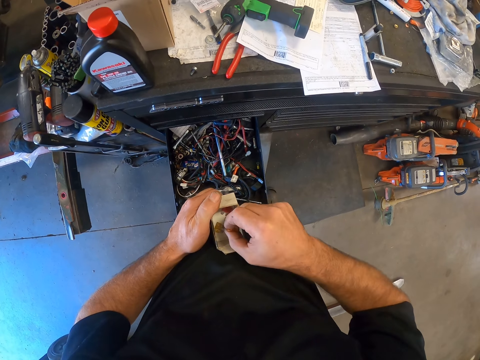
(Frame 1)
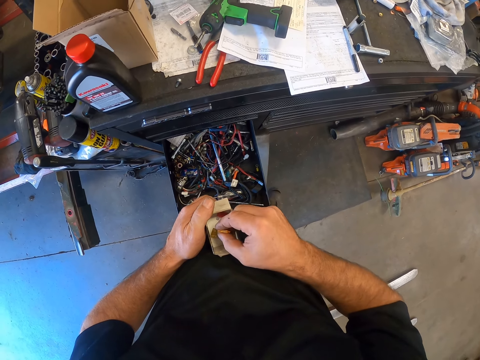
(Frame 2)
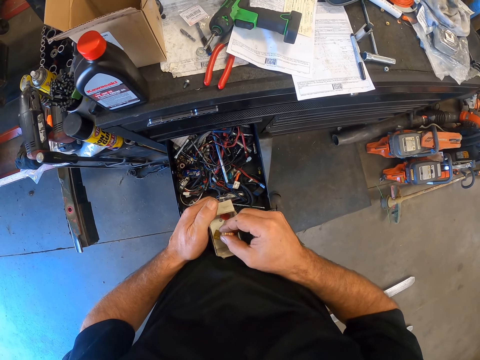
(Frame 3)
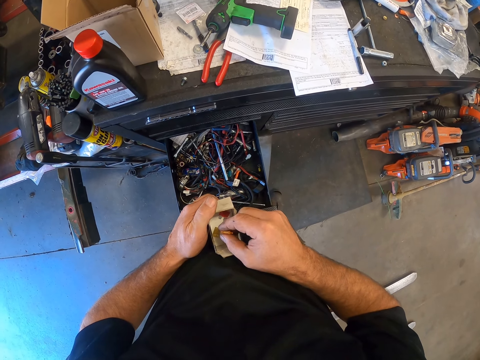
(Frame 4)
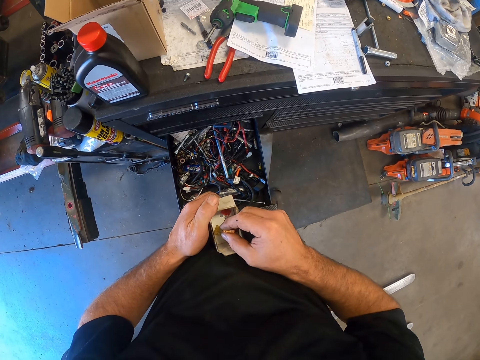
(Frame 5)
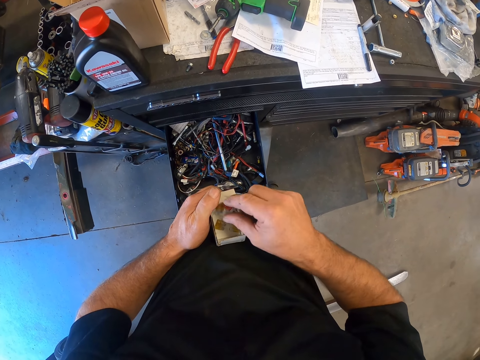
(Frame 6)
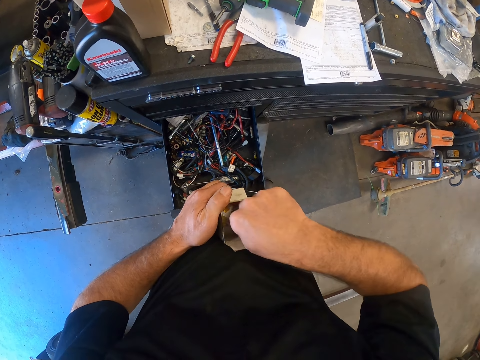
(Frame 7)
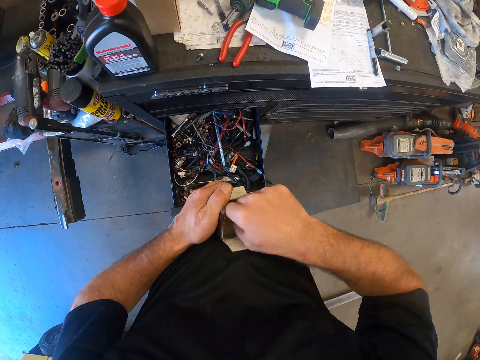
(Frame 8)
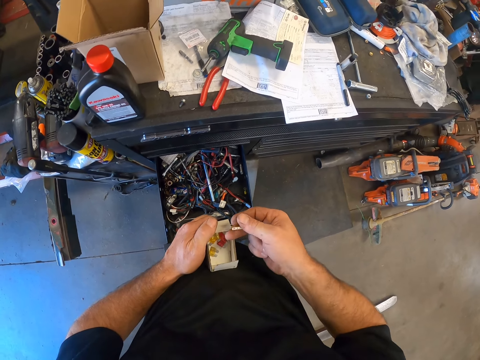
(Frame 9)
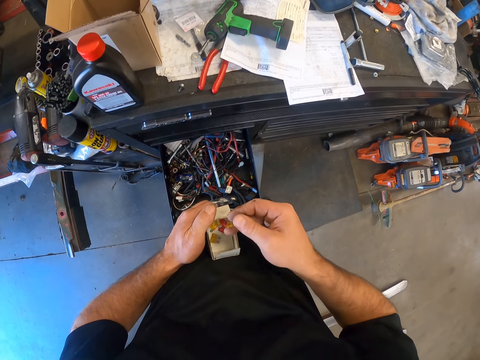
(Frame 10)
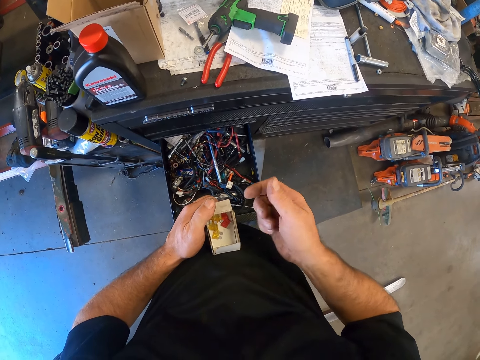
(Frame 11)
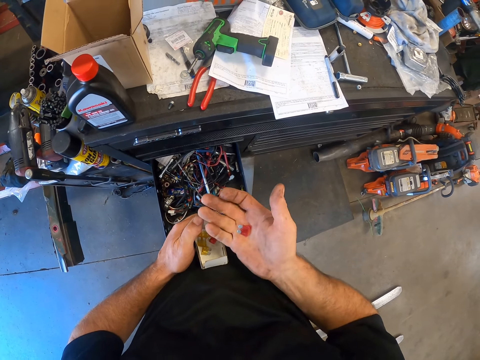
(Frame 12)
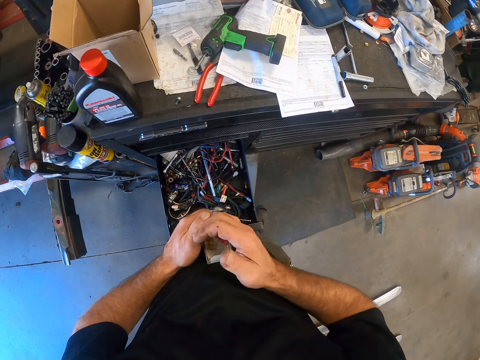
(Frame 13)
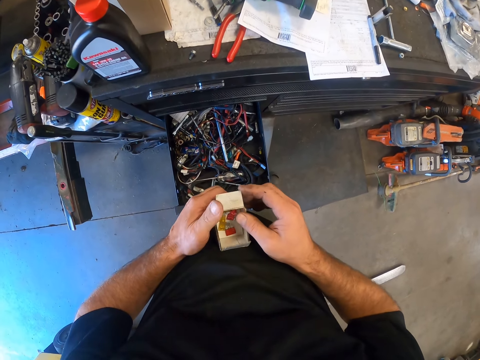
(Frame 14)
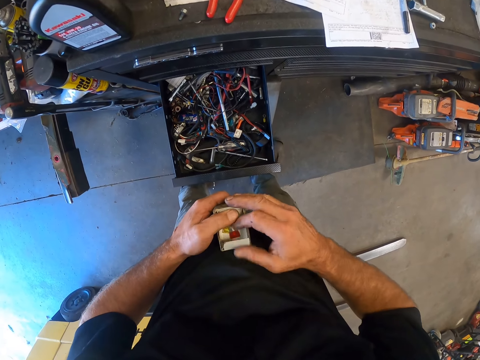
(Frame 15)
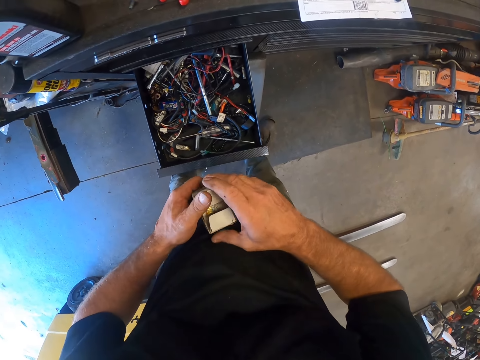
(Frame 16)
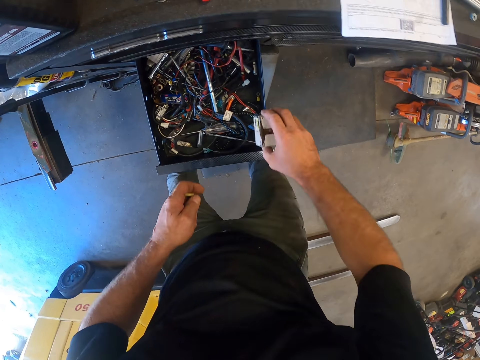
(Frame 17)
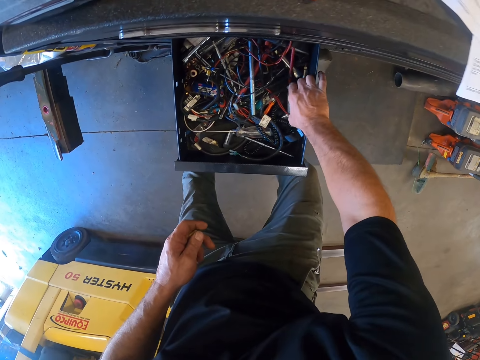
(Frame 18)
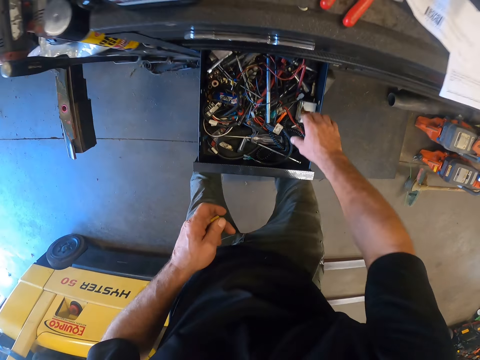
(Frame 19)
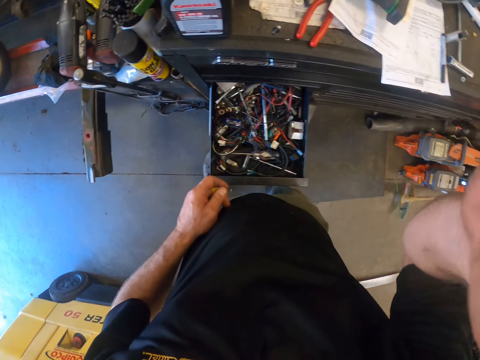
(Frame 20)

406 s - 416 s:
The camera wearer drops the fuse in his right hand into the pack. He closes the pack with his hands. He drops the pack back into the drawer with his right hand. He touches the camera with his right hand.
